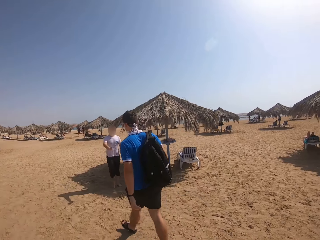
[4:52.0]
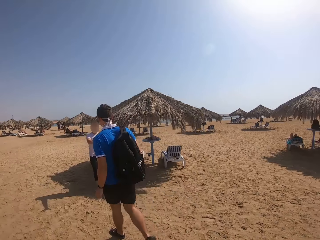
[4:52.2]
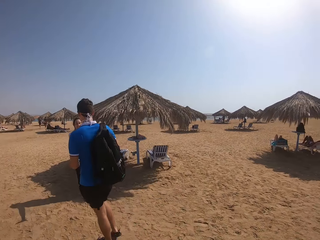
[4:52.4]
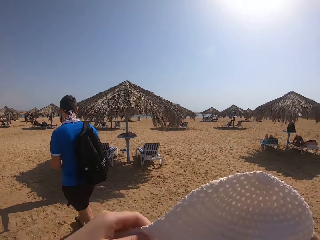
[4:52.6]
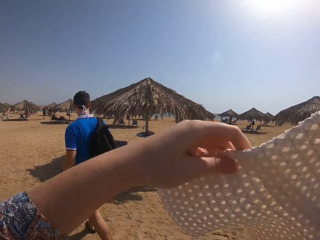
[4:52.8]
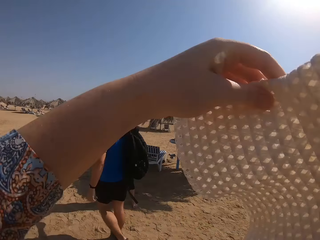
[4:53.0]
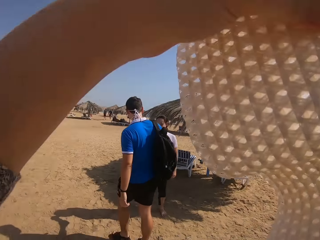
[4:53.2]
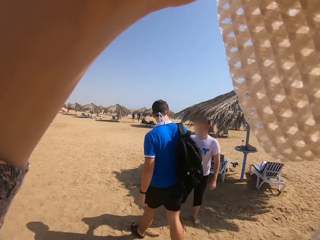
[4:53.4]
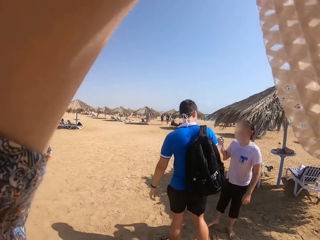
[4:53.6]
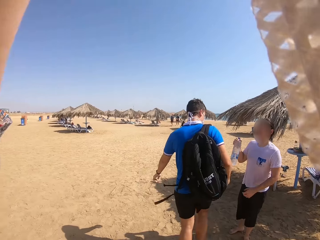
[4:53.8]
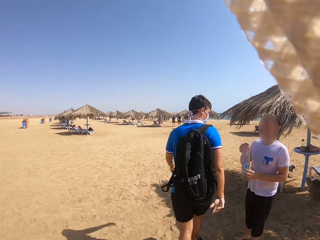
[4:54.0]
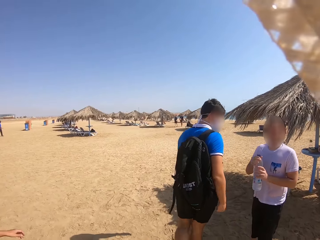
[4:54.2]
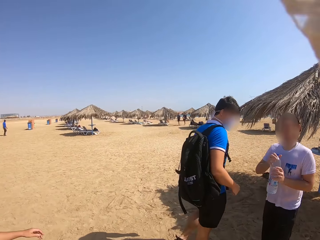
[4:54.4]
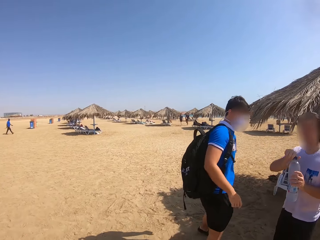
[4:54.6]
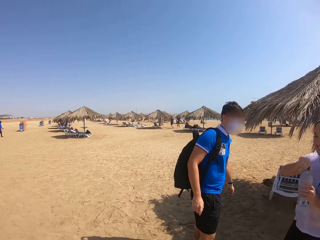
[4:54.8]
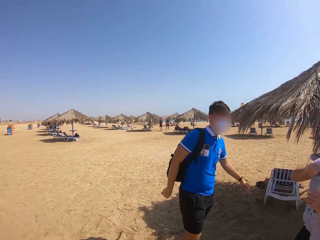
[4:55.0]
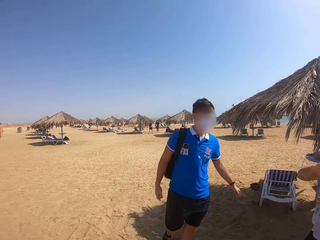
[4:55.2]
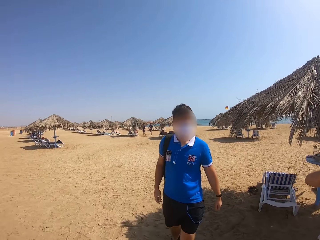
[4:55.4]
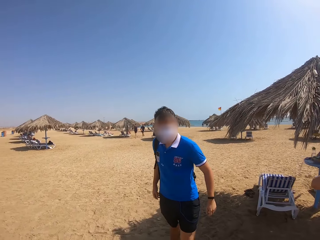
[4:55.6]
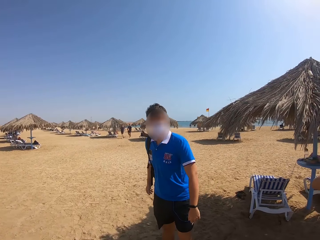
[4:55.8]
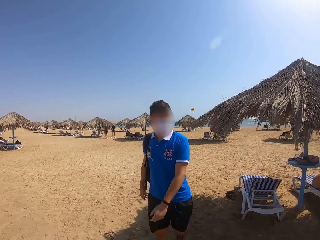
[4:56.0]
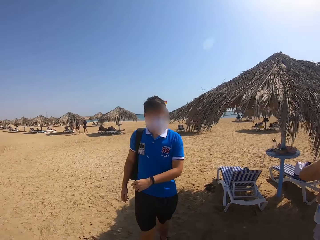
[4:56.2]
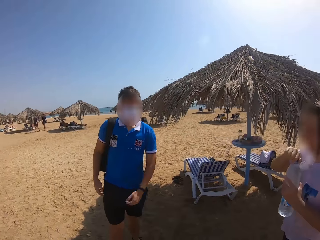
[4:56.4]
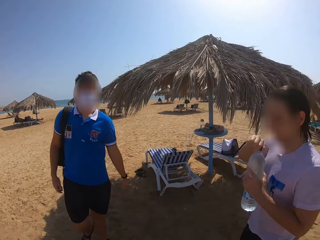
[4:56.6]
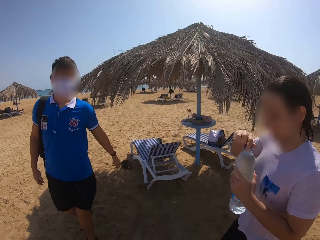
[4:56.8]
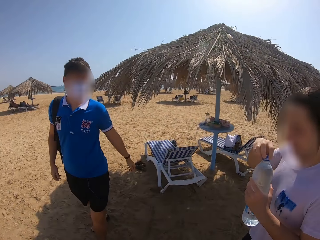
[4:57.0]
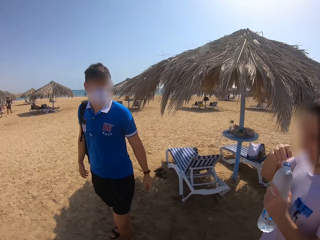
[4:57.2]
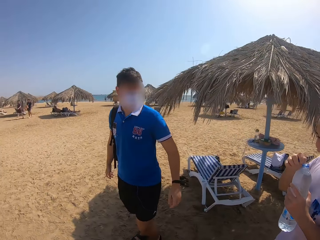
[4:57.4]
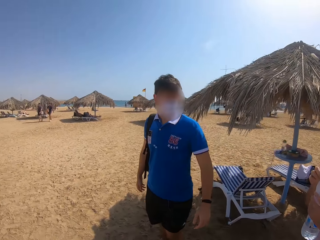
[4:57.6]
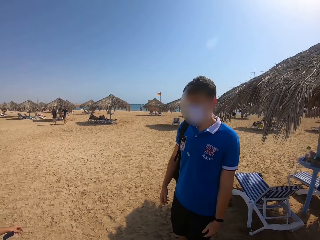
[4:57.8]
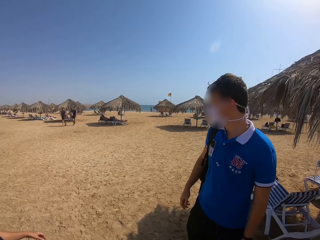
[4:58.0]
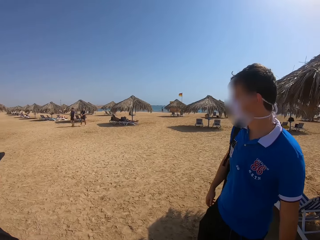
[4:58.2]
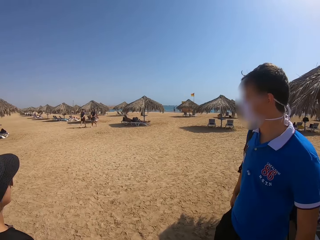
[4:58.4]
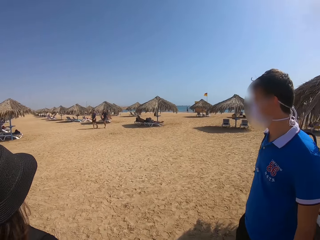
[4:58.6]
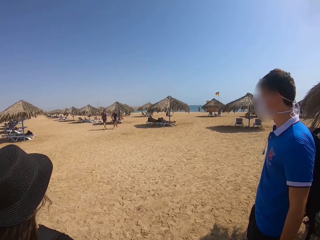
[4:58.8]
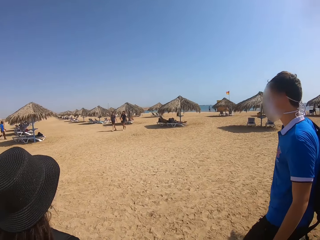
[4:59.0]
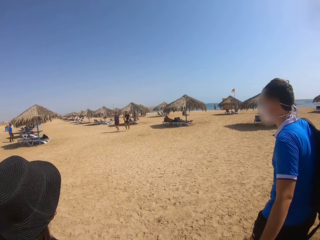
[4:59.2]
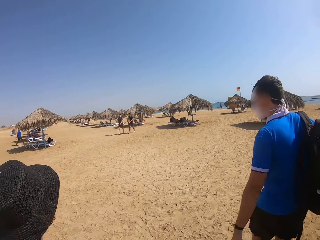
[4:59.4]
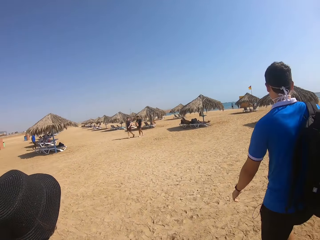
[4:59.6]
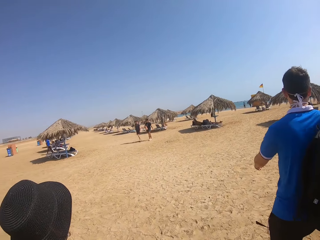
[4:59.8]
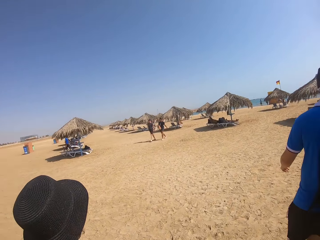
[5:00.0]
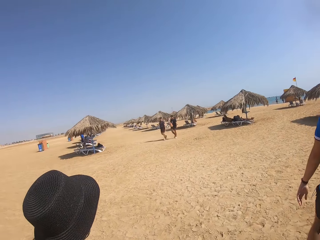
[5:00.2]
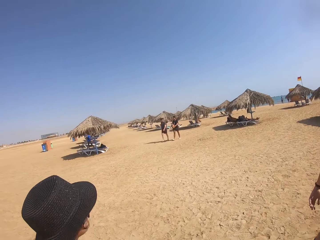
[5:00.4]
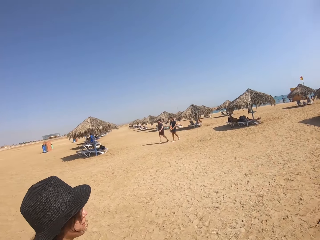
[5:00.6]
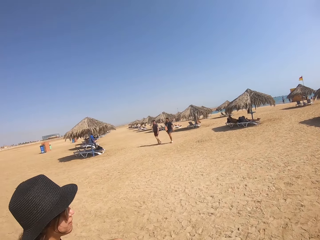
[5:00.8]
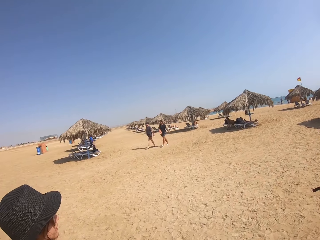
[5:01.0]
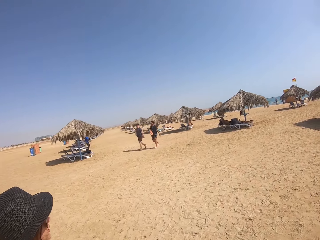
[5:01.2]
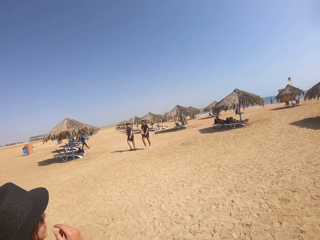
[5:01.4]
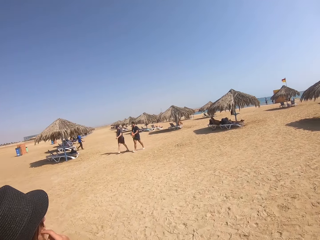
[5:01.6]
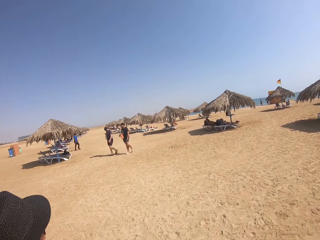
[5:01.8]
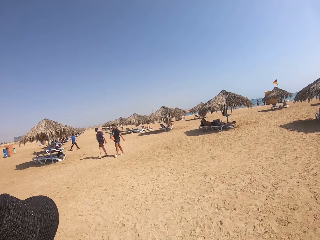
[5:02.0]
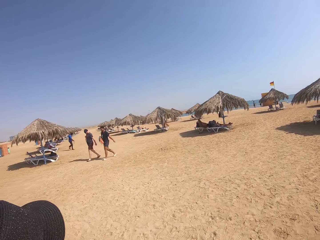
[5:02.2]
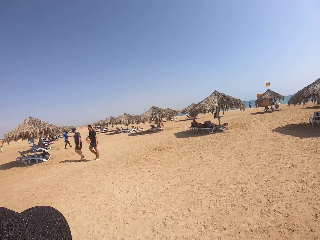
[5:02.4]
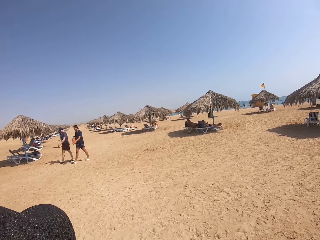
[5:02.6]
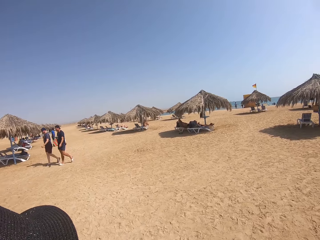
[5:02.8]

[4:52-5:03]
The camera wearer covers herself from the sun with the hat. She puts on the hat. She stares at a man. She walks towards the beach chair.

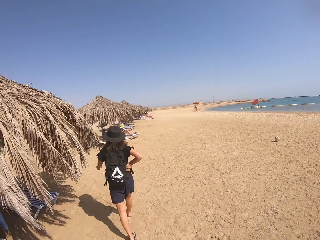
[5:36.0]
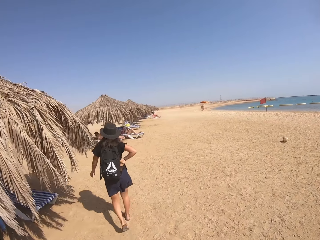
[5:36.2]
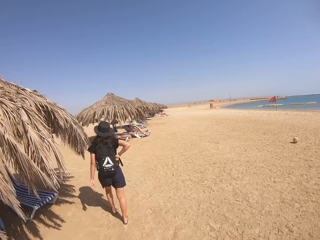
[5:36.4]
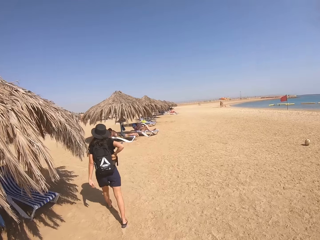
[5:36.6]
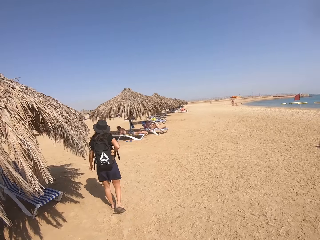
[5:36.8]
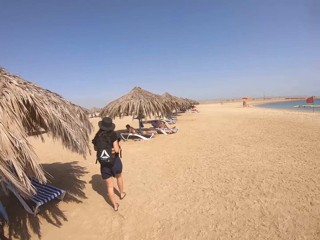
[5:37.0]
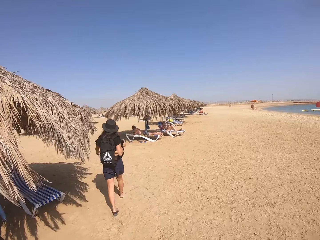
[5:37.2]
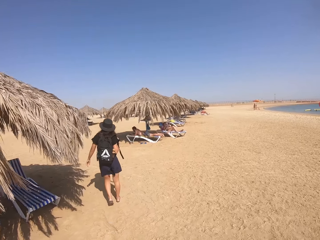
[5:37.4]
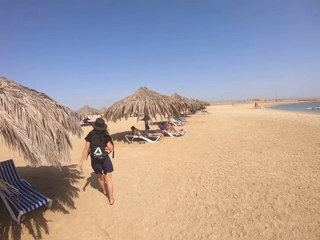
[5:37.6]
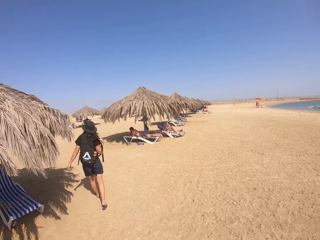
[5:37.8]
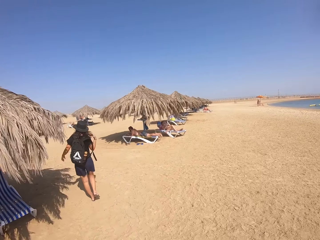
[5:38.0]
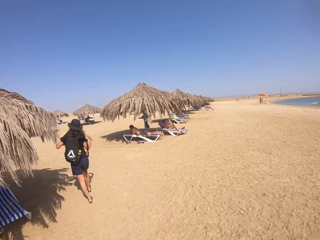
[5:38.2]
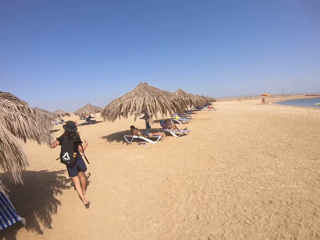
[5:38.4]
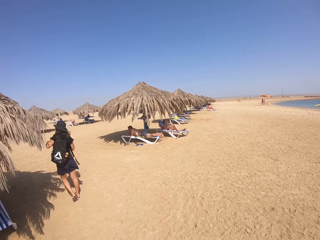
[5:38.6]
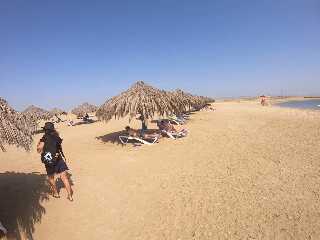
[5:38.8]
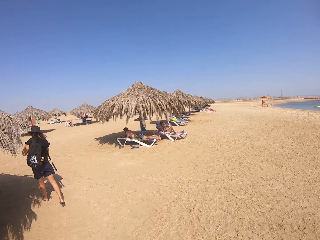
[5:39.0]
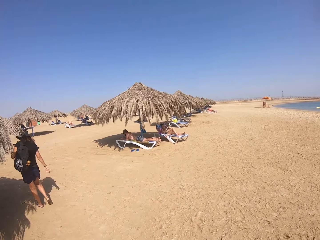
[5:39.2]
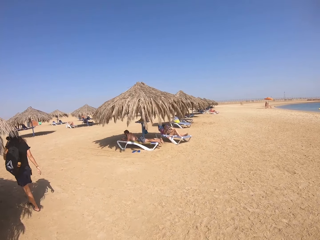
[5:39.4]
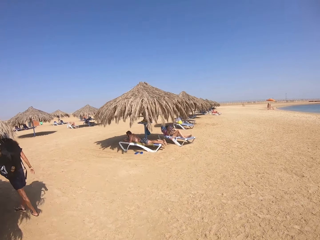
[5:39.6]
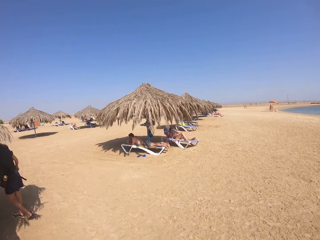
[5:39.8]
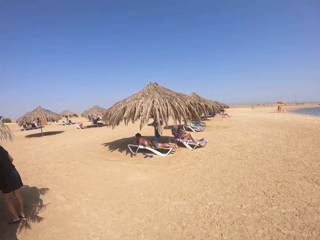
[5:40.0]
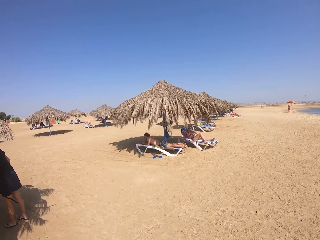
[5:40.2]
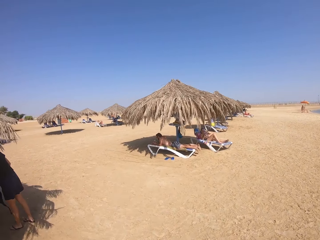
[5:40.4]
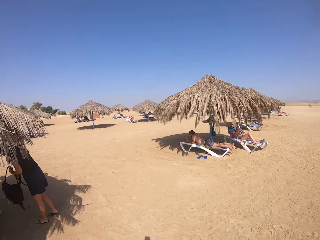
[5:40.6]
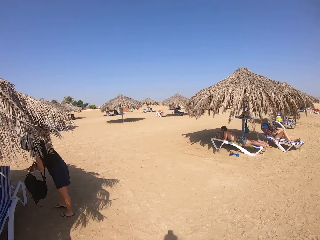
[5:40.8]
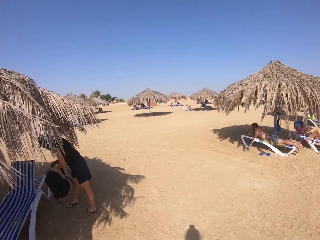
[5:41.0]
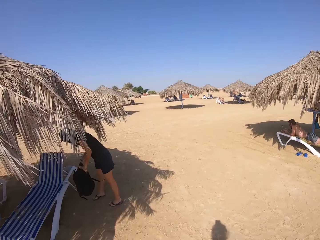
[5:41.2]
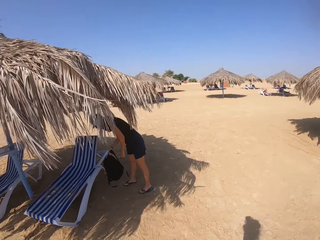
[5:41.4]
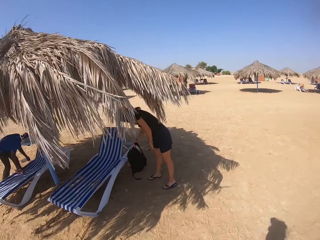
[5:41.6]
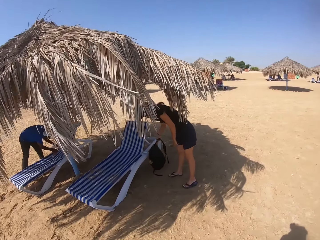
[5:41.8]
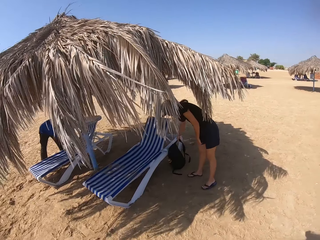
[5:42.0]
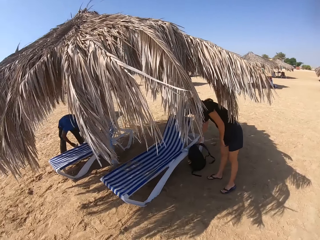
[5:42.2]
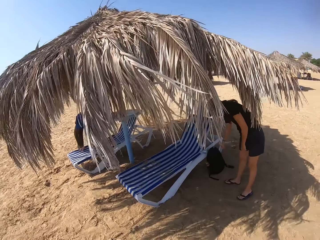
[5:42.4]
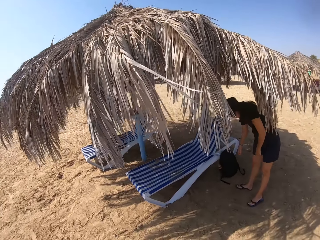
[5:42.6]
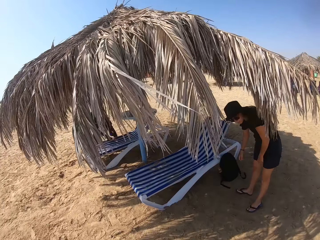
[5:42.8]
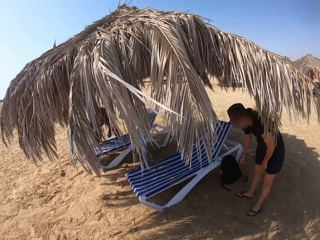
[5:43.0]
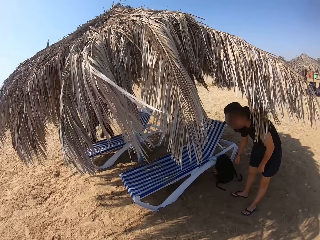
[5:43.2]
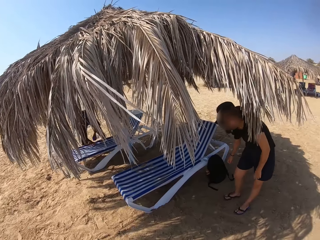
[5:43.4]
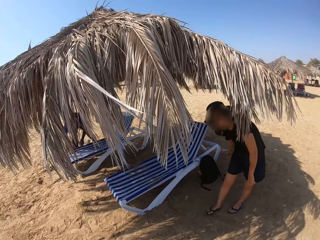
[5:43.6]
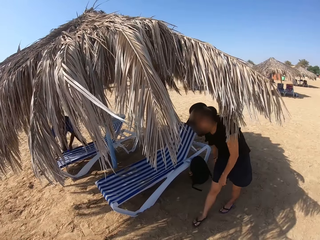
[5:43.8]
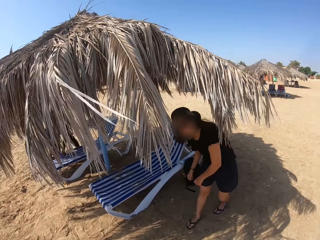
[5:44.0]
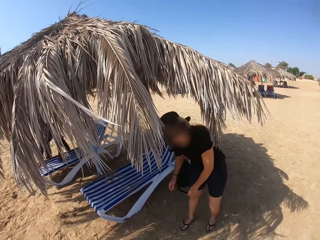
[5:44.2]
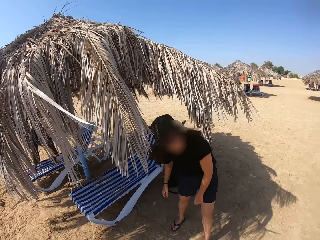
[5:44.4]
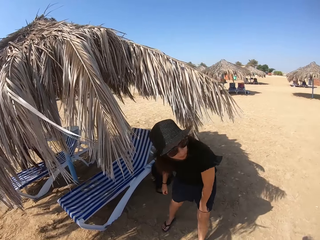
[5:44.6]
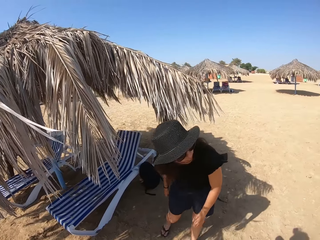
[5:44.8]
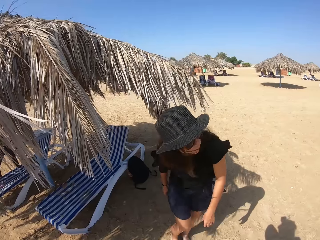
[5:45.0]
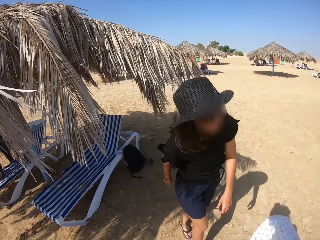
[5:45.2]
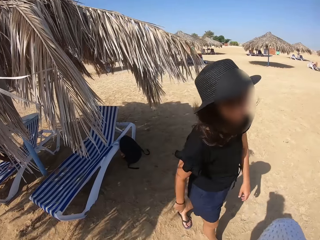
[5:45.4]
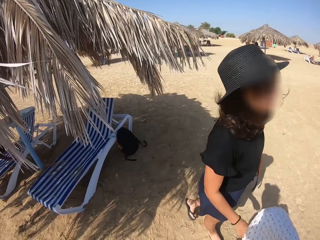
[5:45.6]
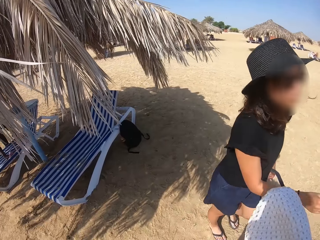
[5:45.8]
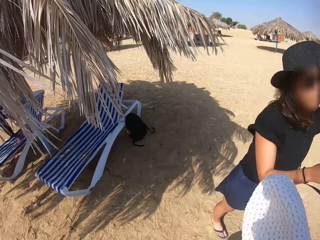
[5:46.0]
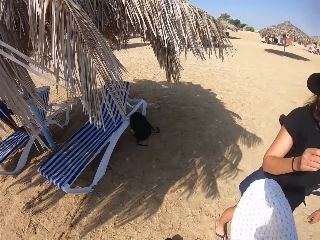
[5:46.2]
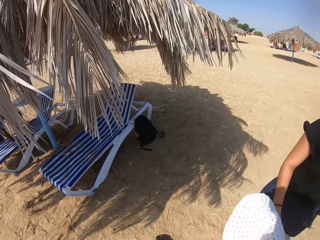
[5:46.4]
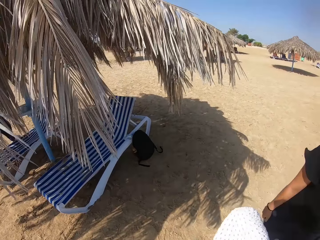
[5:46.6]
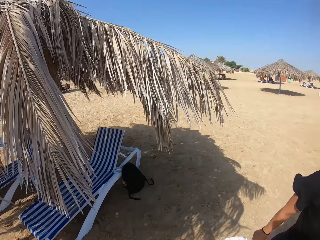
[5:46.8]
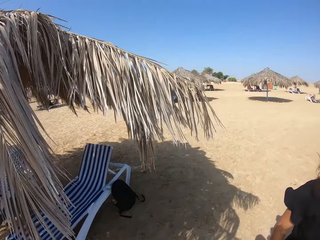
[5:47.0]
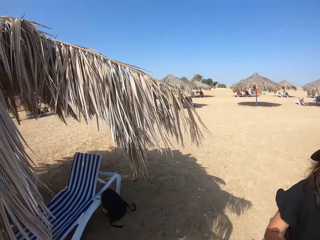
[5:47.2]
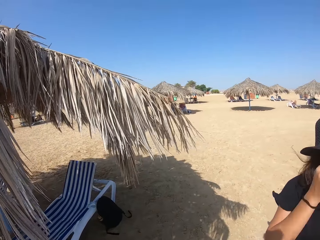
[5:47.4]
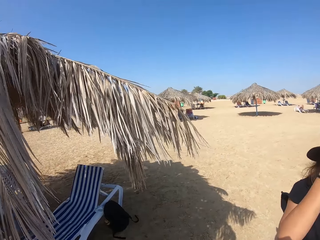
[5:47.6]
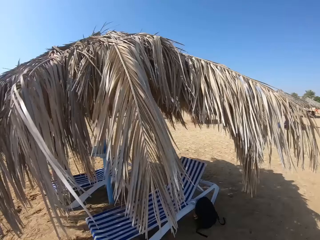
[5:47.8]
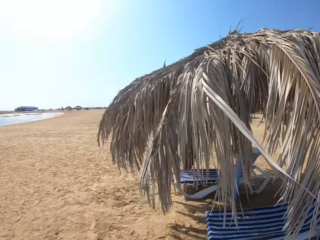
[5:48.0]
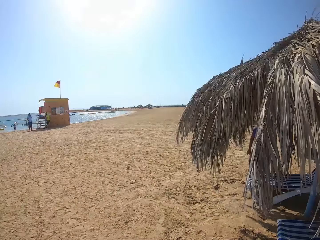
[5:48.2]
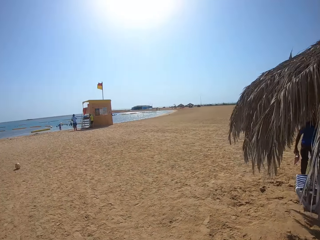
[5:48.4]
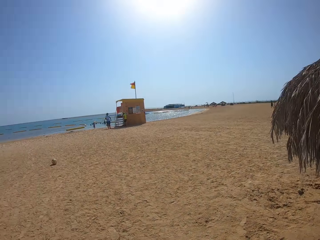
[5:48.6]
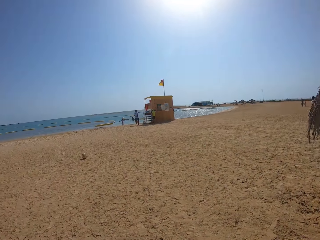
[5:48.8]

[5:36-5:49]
A woman removes the bag from her back. The camera wearer walks towards the beach chair. The woman places the bag on the sand. The camera wearer stops along the shore. The woman walks towards the camera wearer. The camera wearer inspects the beach.
